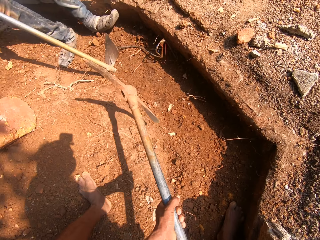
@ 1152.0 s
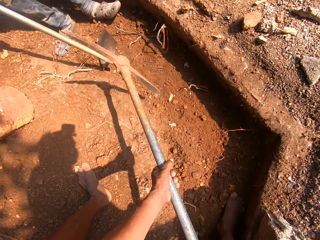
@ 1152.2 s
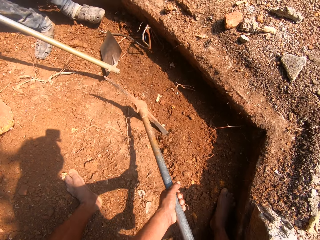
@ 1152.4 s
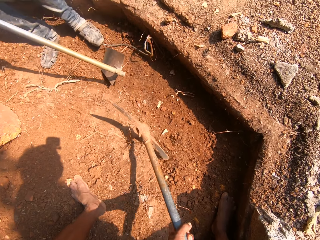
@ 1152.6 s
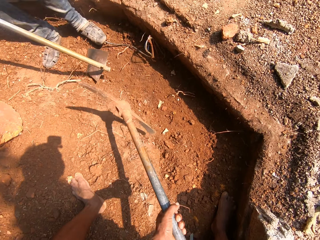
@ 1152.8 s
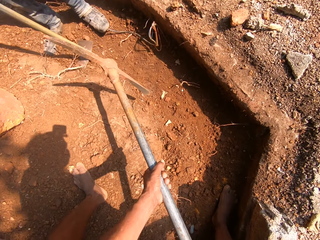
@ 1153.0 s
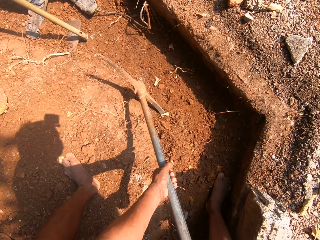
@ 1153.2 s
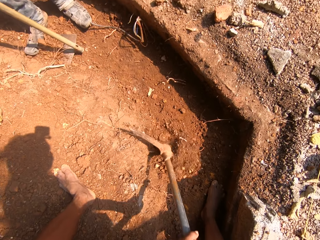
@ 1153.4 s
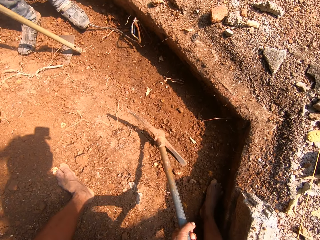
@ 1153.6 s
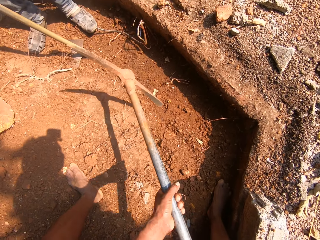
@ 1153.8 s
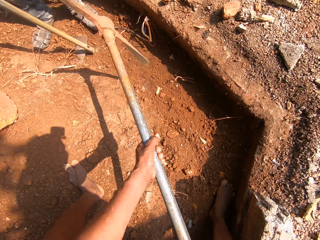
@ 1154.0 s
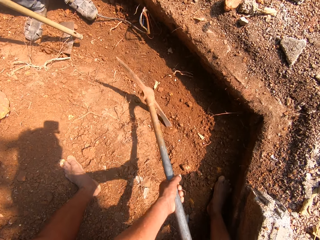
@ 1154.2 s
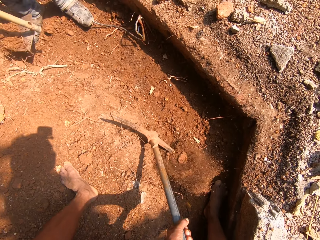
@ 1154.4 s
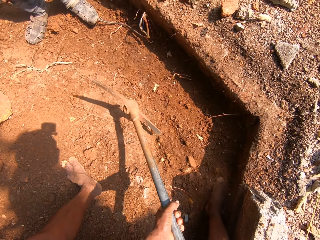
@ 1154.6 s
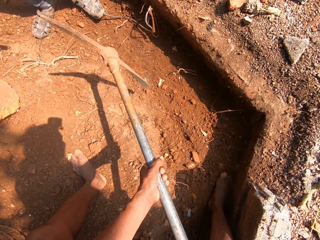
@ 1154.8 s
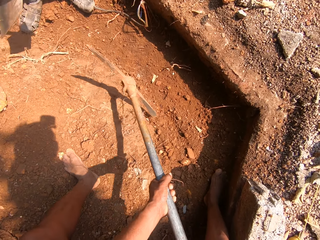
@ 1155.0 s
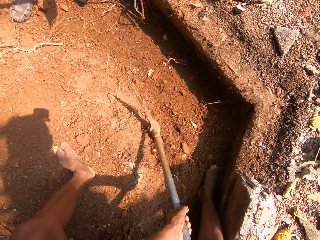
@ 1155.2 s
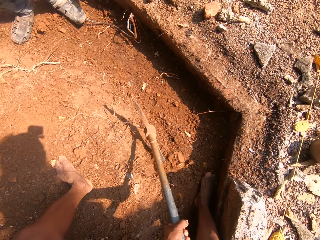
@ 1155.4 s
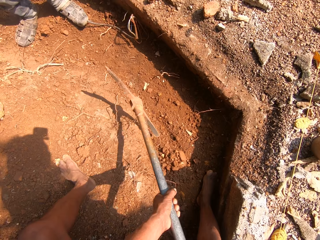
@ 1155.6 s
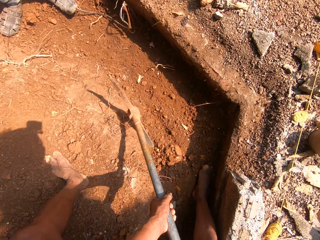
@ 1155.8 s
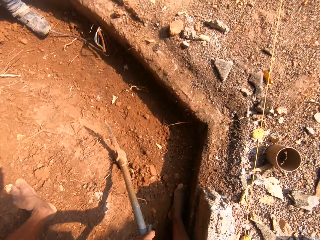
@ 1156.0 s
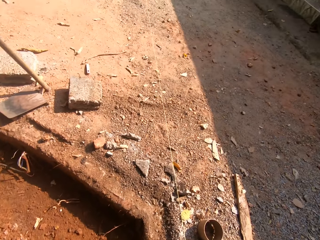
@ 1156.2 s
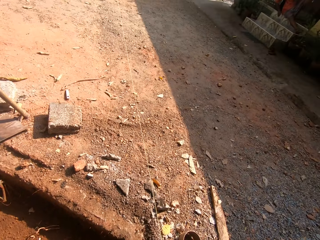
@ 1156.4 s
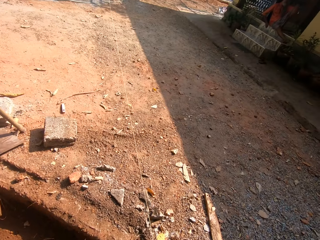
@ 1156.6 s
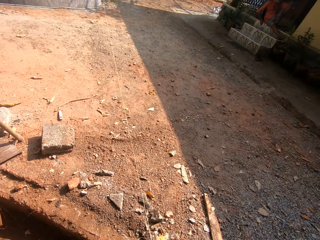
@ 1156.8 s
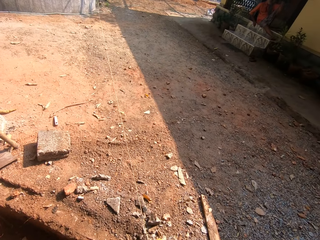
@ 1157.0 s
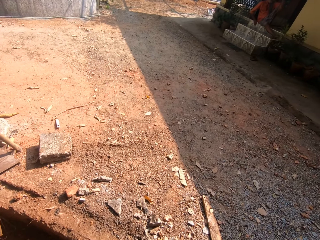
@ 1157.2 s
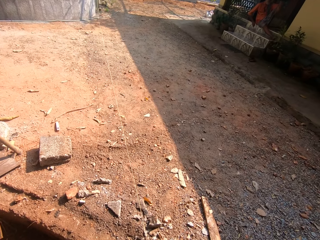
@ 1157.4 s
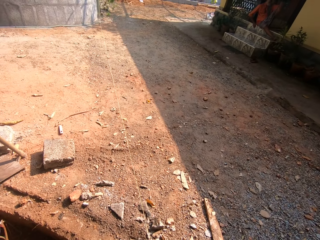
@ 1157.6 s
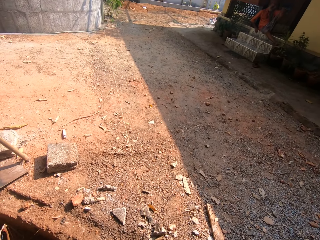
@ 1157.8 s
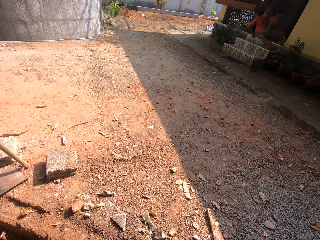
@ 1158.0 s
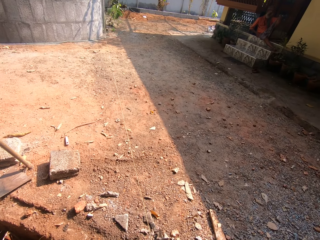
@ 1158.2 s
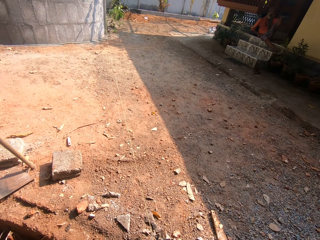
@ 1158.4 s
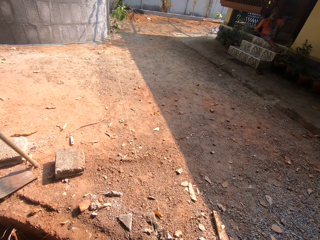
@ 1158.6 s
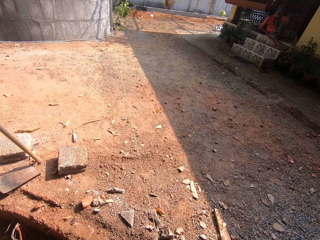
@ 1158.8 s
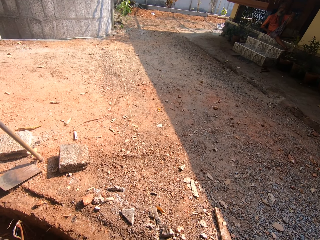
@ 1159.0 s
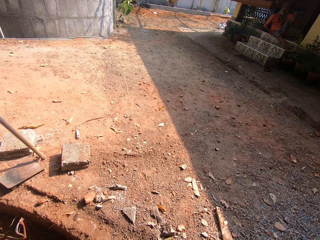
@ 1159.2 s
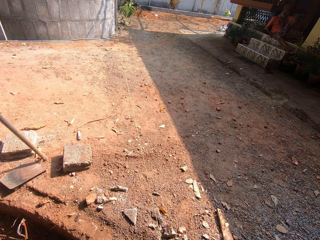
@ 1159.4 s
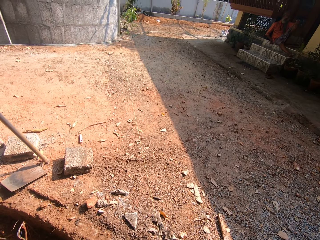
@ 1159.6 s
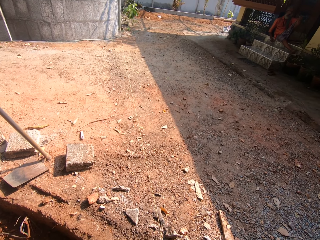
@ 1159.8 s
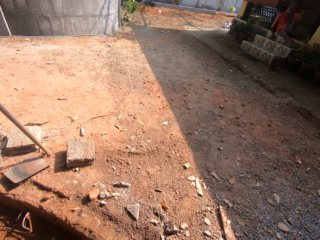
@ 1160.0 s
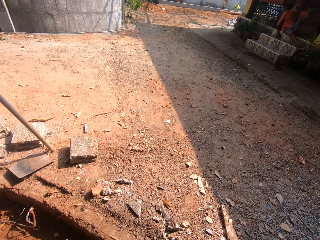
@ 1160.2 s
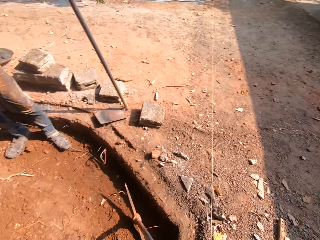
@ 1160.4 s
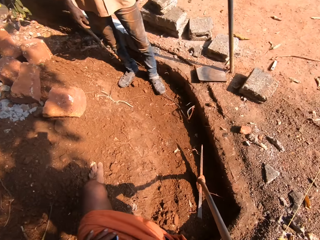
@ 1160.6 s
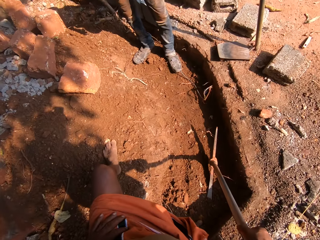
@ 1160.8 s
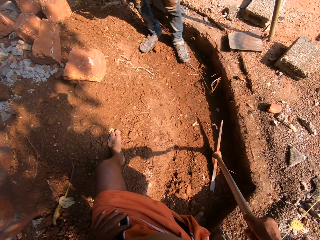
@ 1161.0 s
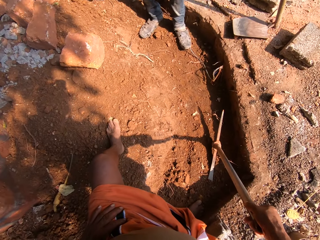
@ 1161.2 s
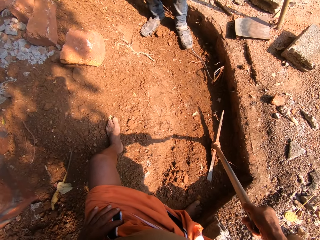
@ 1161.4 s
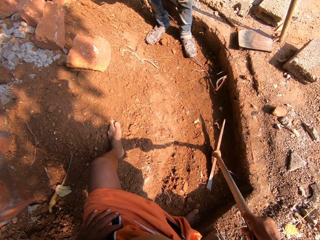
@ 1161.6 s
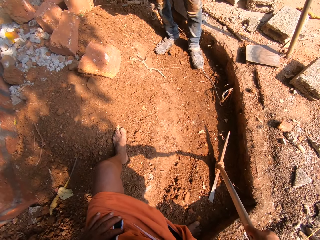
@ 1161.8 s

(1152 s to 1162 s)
A man scoops soil with a ploughing hoe. The man moves sand onto the grub hoe on the ground with his right leg. He throws the soil. The camera wearer looks around.

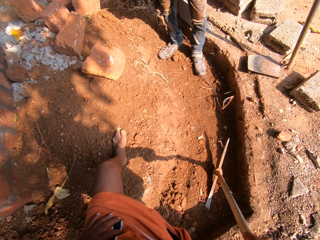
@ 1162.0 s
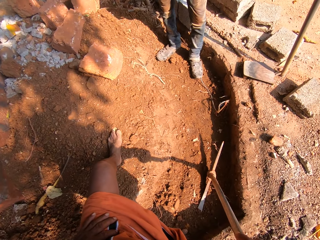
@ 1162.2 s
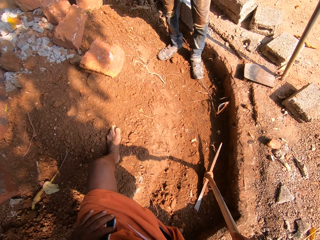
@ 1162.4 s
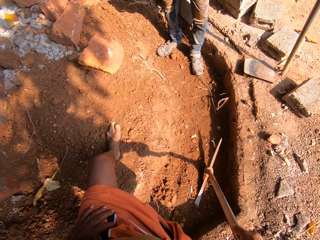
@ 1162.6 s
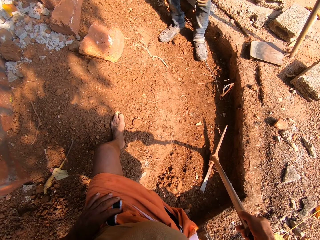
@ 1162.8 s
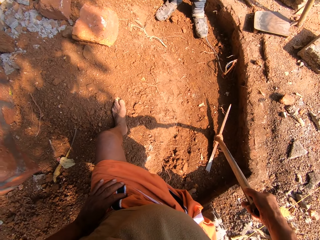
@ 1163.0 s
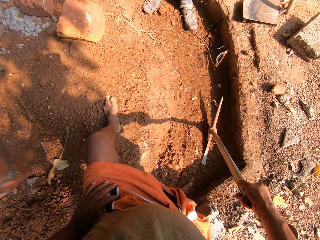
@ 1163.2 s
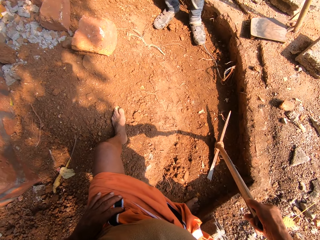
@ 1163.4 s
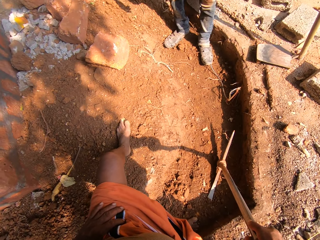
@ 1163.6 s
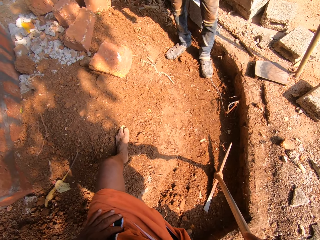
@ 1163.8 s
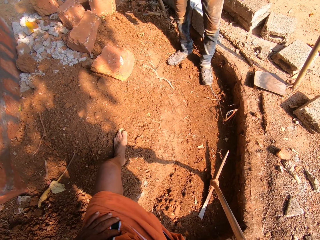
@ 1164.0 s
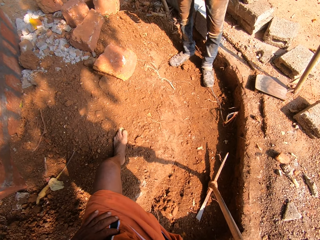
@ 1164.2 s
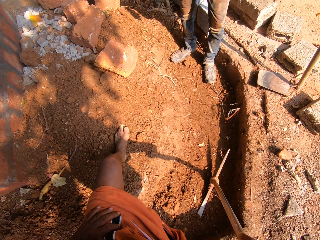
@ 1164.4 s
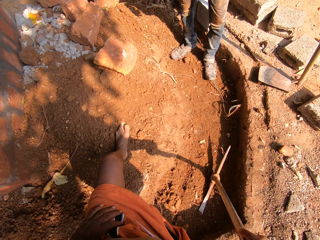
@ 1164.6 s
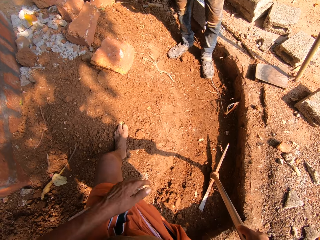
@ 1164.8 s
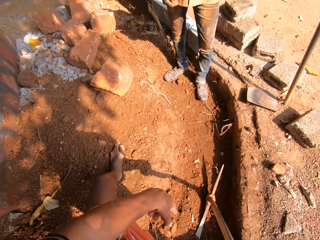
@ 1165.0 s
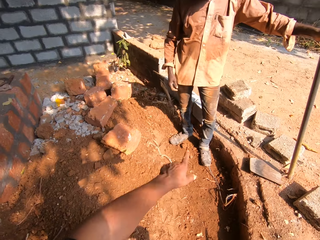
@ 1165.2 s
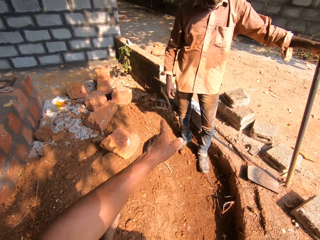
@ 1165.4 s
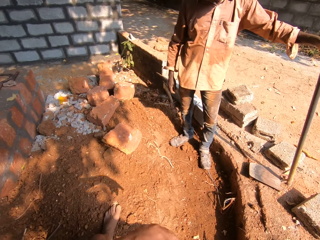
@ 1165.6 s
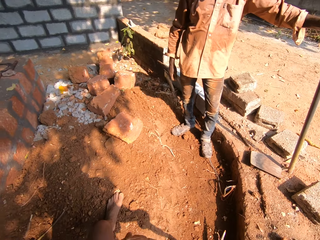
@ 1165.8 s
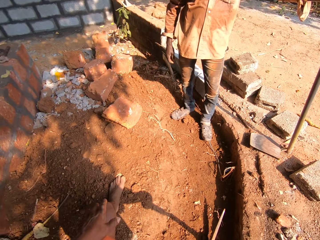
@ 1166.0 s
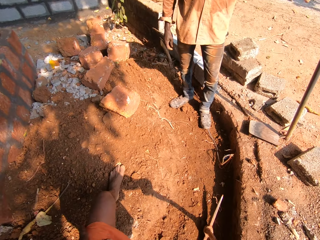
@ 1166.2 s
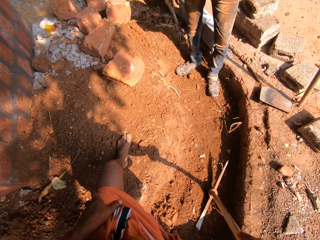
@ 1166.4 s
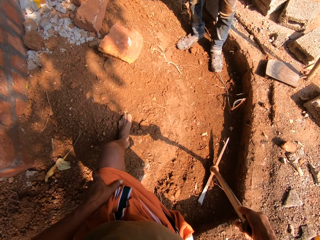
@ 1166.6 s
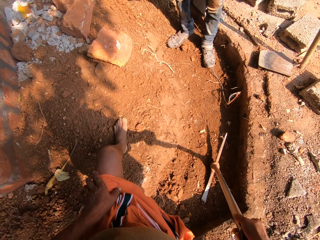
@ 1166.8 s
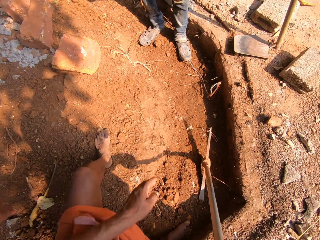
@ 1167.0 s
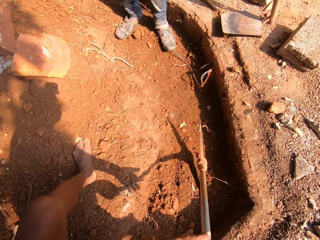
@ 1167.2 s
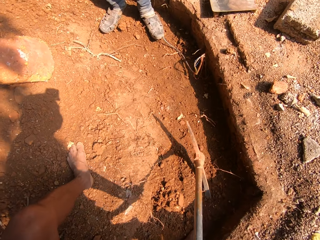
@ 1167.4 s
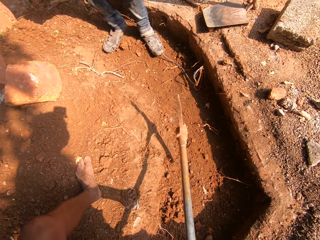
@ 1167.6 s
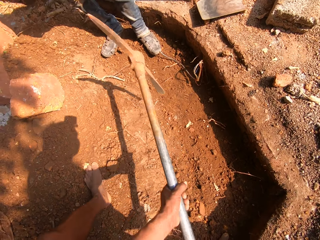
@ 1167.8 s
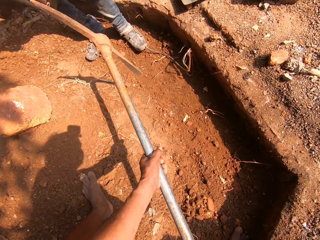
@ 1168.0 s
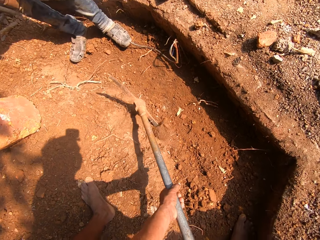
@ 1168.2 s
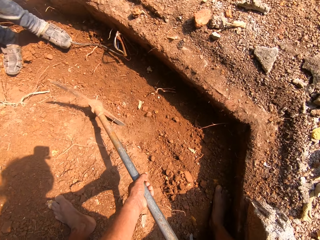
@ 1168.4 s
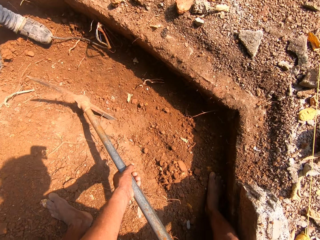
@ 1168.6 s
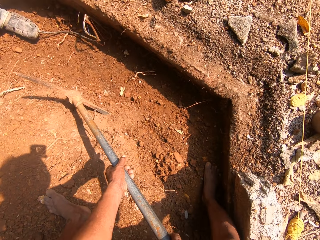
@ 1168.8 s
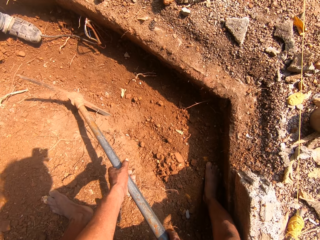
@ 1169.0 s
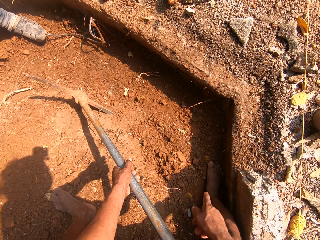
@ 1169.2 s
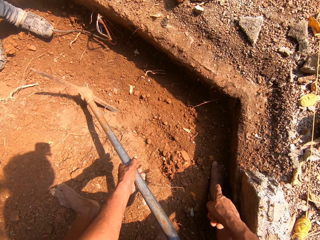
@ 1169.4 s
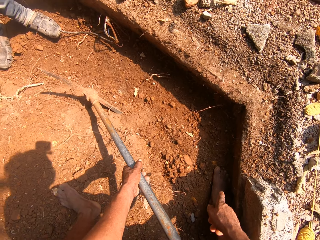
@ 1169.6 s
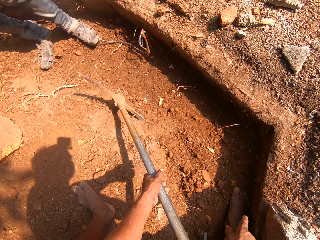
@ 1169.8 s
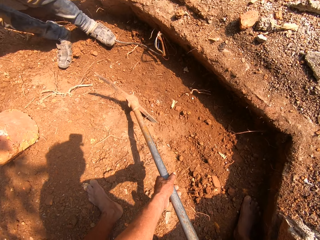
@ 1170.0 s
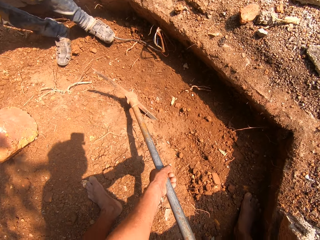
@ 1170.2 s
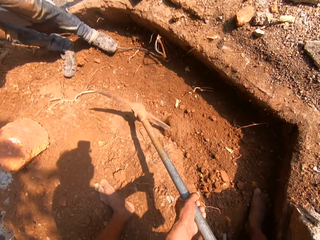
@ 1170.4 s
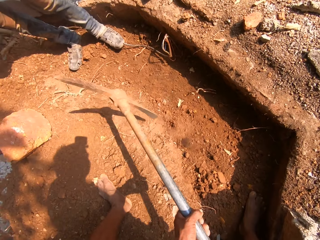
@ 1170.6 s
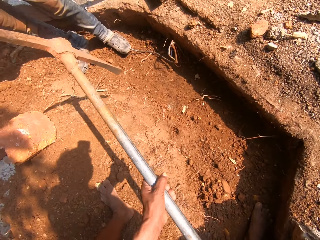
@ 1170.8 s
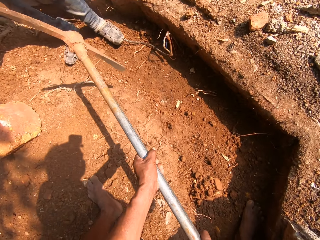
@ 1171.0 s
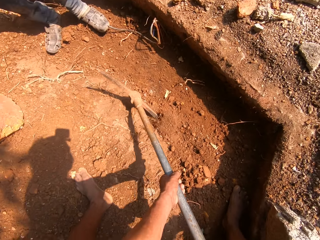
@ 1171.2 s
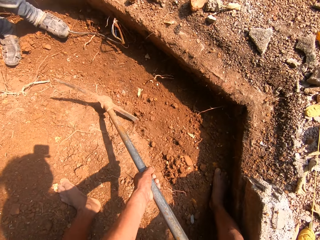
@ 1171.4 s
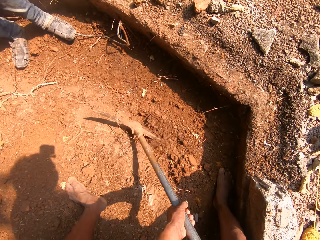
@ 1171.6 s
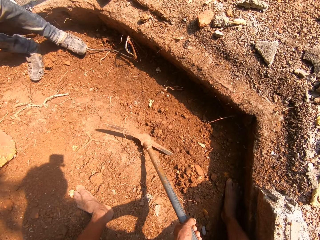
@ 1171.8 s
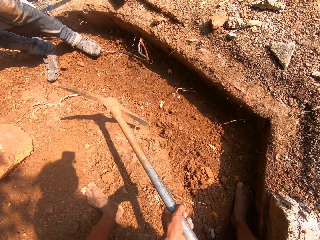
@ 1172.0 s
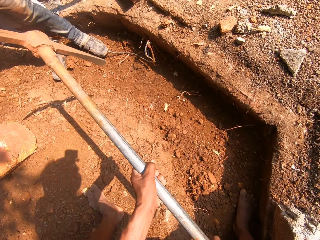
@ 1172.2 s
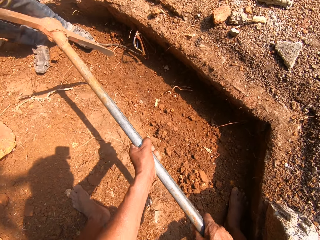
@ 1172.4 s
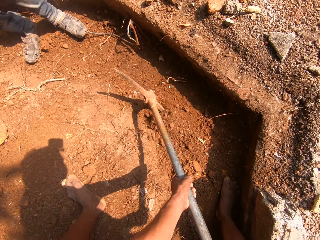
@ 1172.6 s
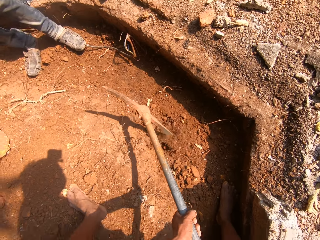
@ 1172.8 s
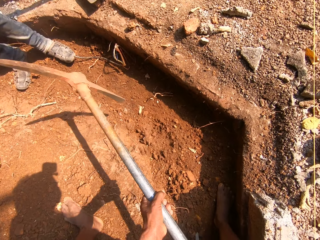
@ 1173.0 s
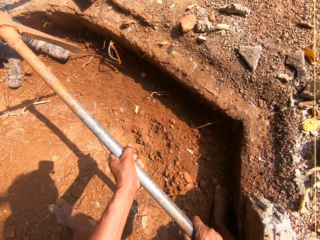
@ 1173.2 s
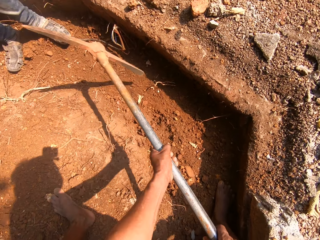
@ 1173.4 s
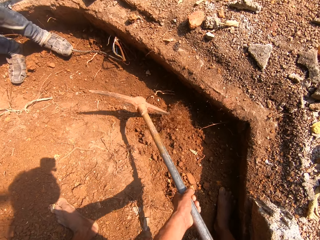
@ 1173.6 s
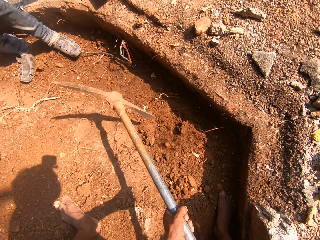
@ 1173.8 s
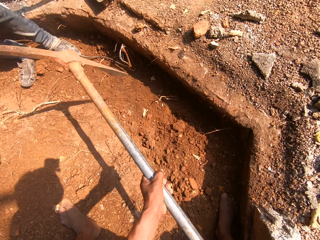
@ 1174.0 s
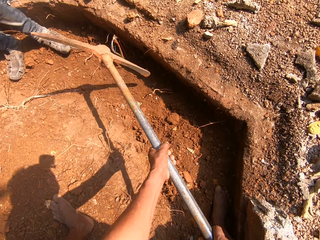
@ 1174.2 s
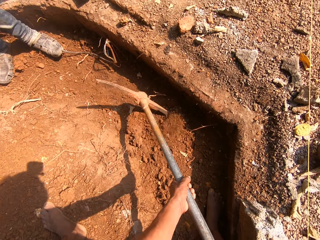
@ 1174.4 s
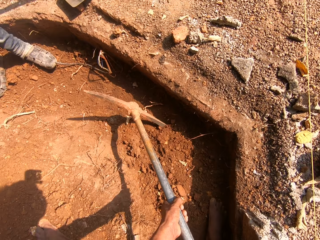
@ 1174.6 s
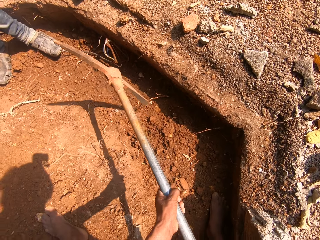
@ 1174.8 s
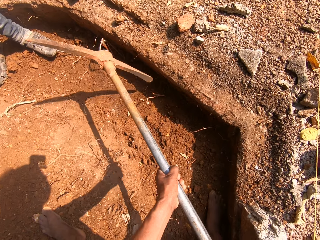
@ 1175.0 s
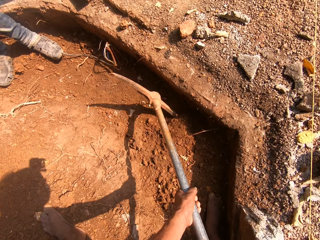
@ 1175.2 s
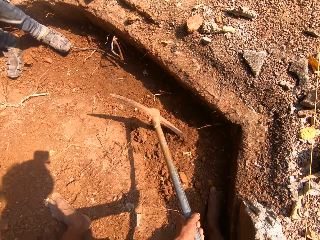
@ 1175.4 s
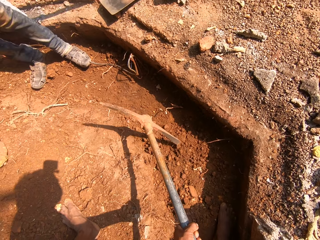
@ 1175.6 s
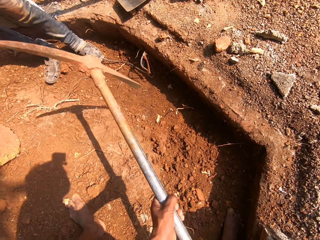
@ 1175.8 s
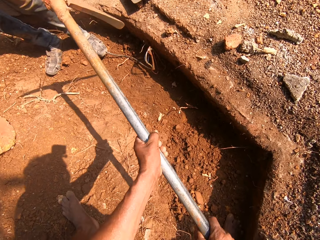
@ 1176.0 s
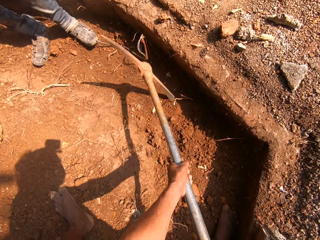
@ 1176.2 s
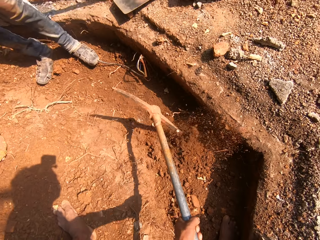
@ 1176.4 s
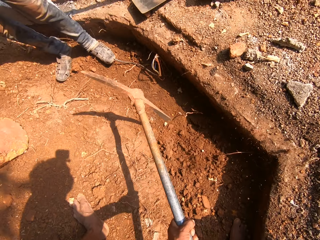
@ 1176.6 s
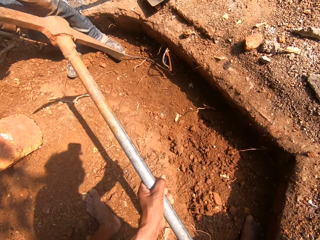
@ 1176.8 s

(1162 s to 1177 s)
The camera wearer looks down. He points a finger and looks down. He holds the pick axe or mattock on the ground with both hands. He digs the ground with the pick axe in both hands. He removes his right hand from the pick axe on the ground. He points down. He holds the pick axe on the ground with both hands. He digs with the mattock.
